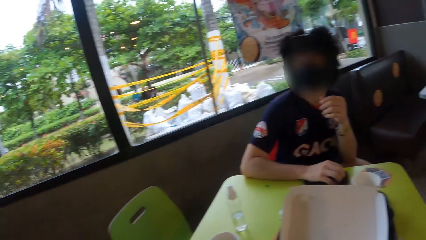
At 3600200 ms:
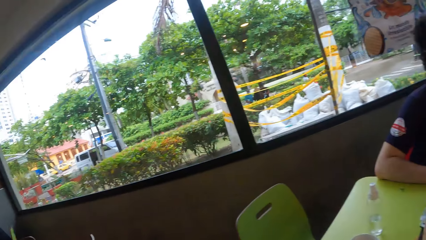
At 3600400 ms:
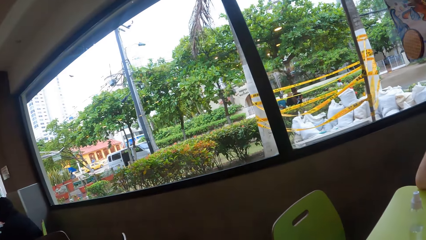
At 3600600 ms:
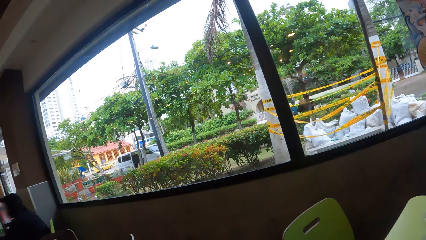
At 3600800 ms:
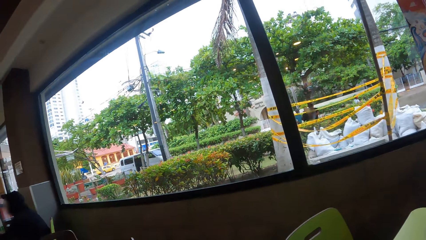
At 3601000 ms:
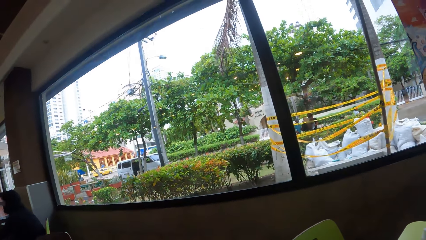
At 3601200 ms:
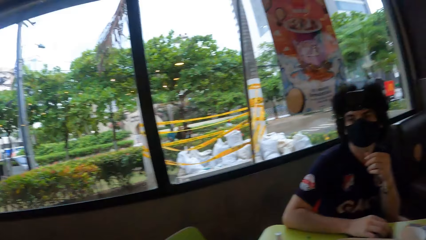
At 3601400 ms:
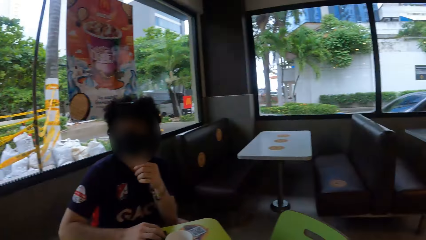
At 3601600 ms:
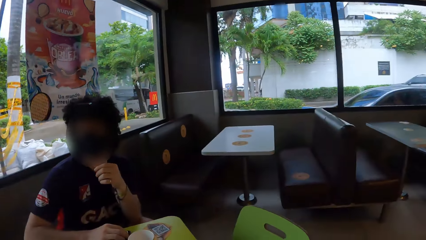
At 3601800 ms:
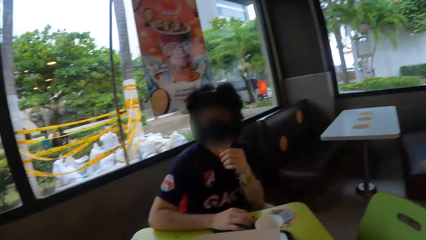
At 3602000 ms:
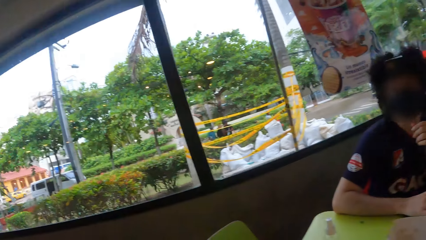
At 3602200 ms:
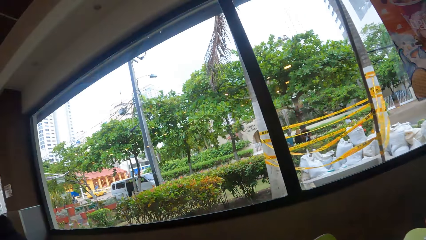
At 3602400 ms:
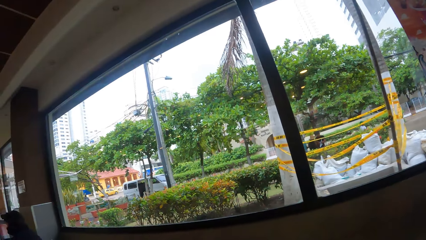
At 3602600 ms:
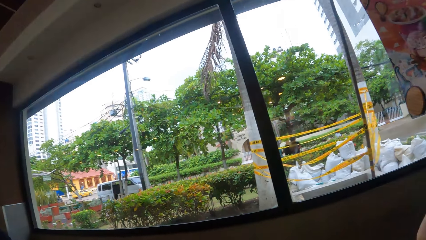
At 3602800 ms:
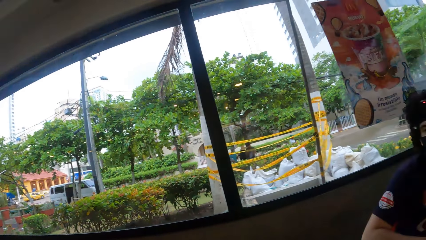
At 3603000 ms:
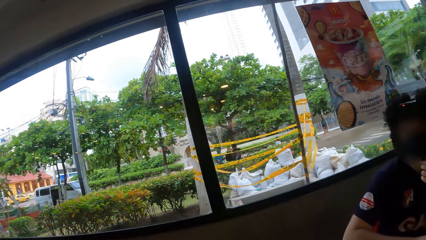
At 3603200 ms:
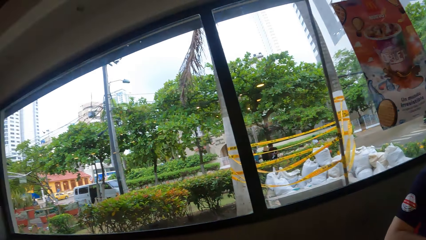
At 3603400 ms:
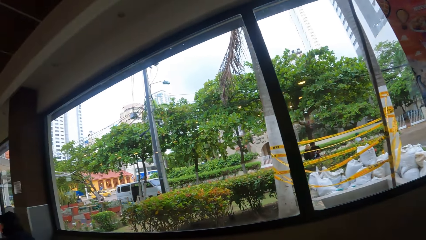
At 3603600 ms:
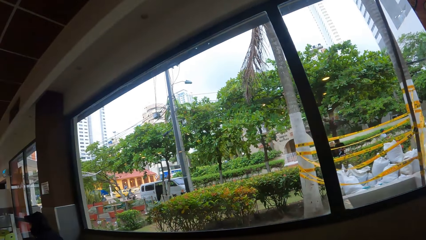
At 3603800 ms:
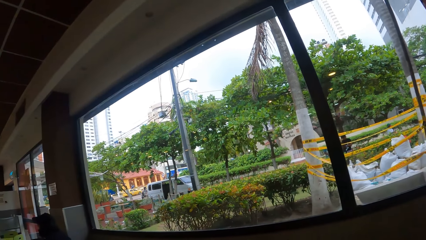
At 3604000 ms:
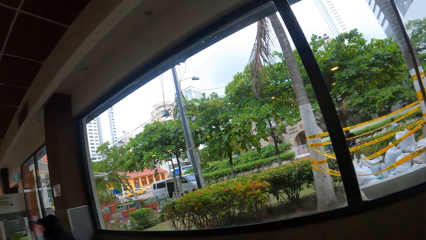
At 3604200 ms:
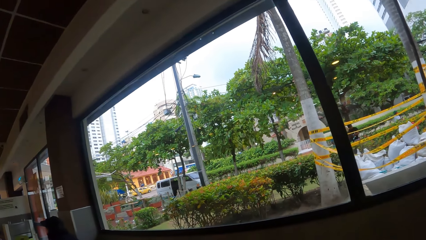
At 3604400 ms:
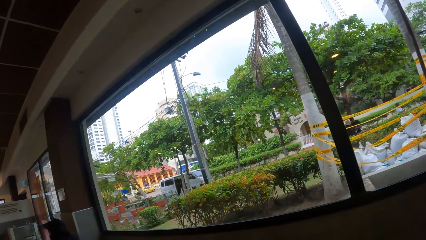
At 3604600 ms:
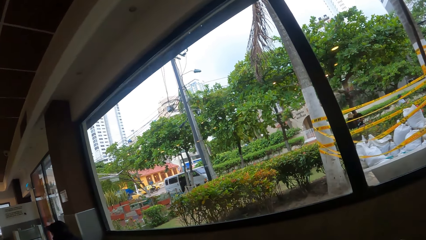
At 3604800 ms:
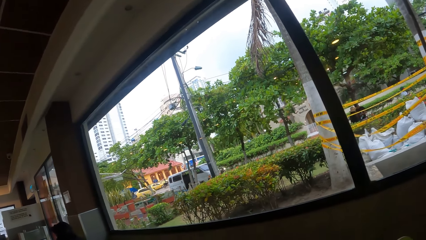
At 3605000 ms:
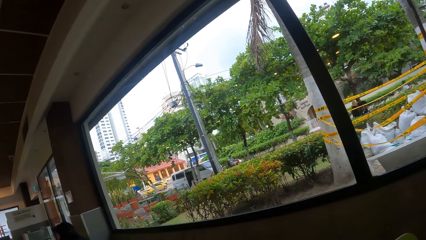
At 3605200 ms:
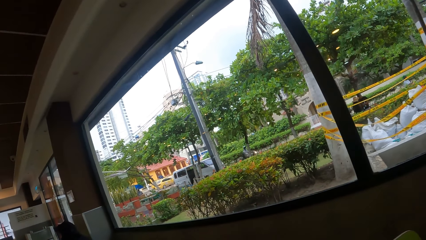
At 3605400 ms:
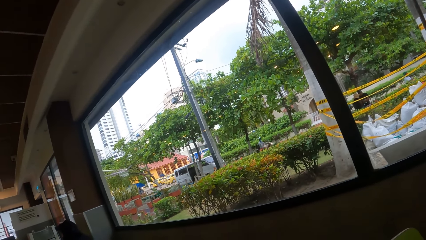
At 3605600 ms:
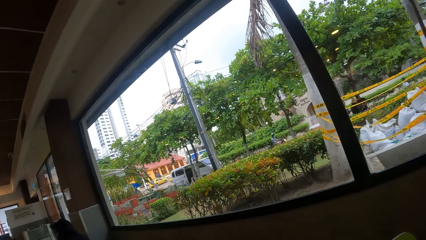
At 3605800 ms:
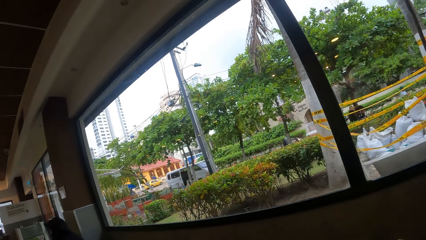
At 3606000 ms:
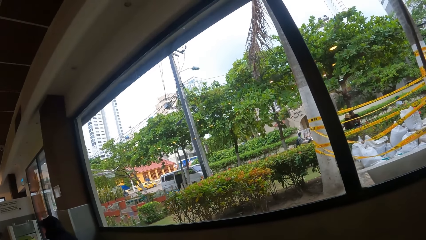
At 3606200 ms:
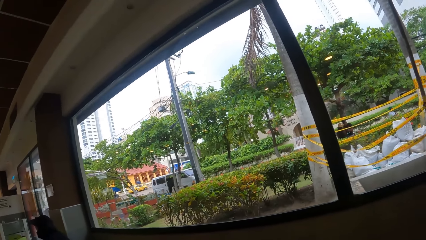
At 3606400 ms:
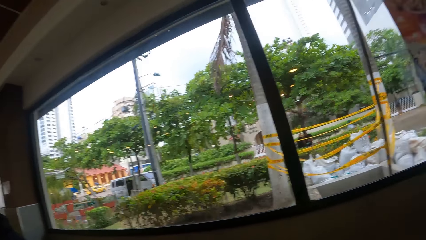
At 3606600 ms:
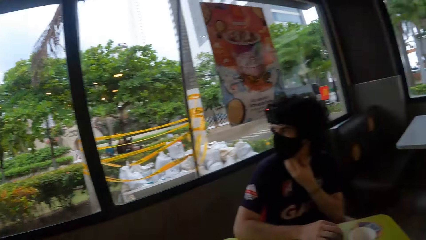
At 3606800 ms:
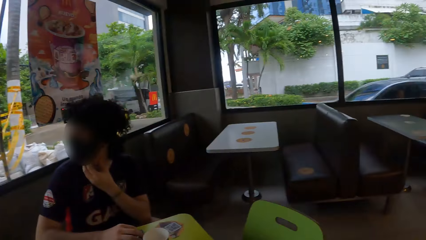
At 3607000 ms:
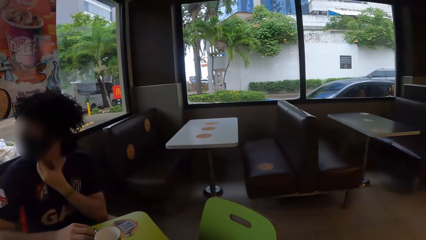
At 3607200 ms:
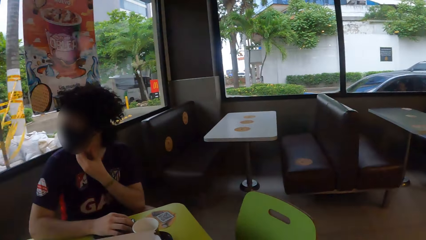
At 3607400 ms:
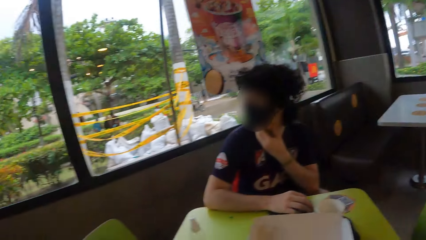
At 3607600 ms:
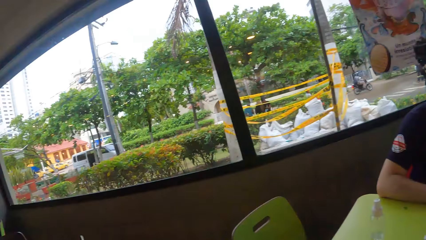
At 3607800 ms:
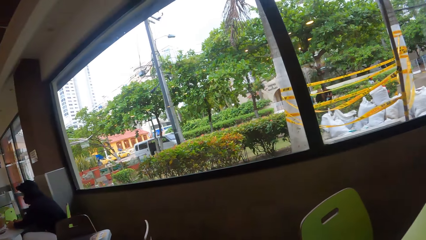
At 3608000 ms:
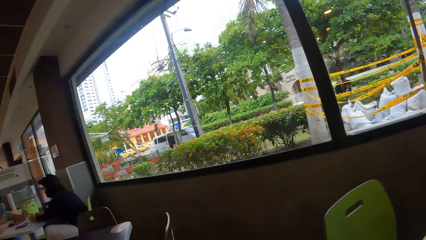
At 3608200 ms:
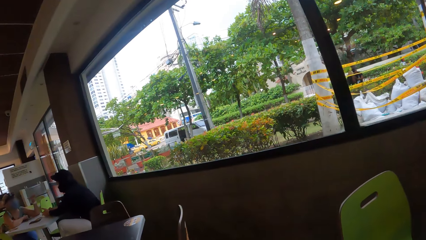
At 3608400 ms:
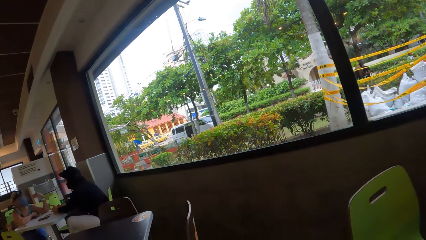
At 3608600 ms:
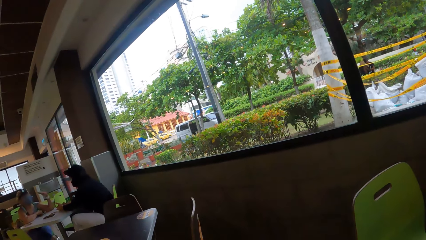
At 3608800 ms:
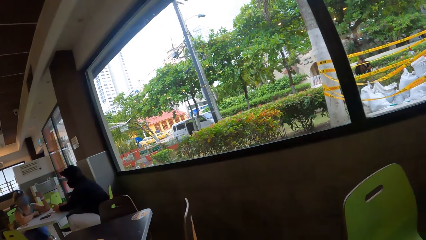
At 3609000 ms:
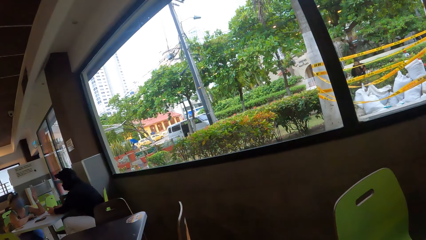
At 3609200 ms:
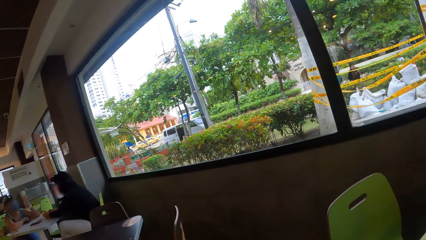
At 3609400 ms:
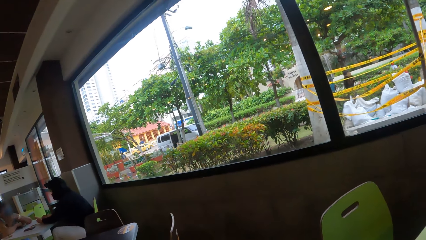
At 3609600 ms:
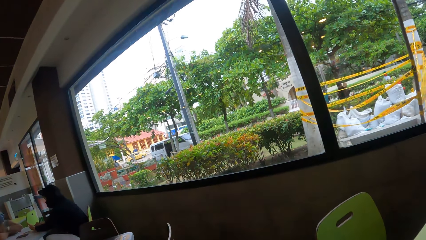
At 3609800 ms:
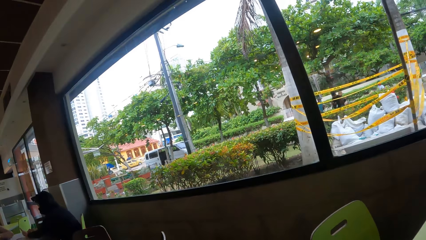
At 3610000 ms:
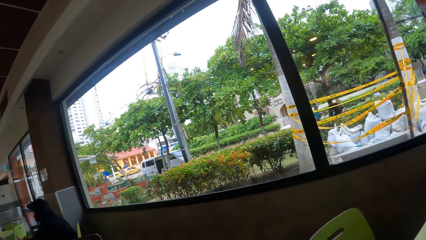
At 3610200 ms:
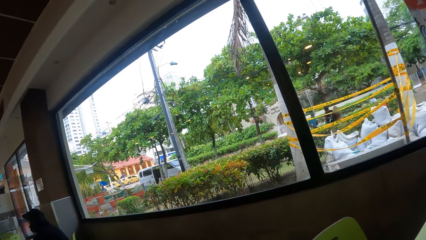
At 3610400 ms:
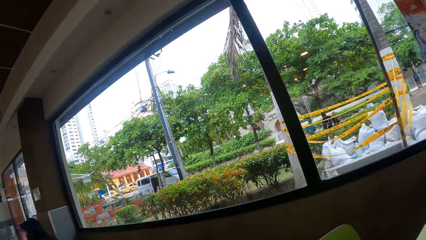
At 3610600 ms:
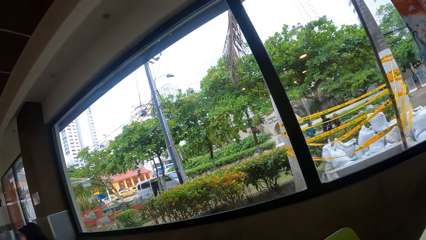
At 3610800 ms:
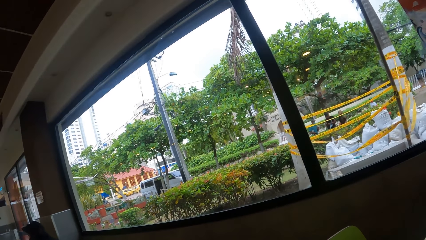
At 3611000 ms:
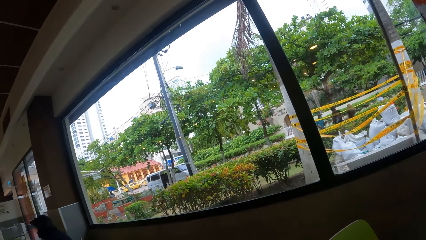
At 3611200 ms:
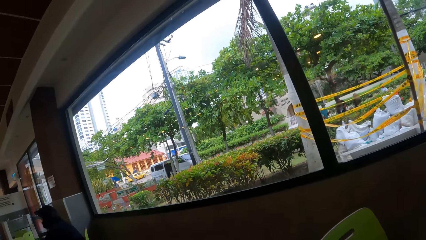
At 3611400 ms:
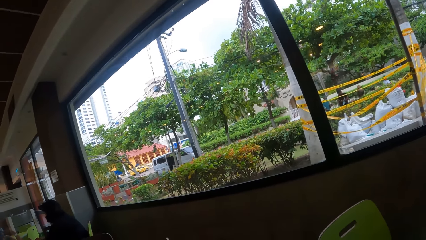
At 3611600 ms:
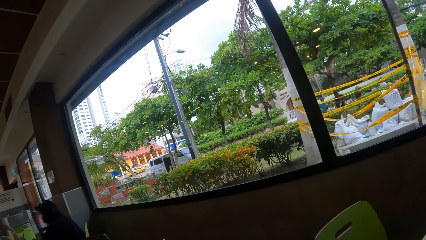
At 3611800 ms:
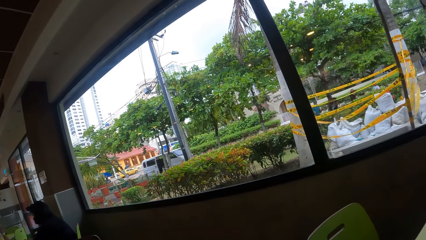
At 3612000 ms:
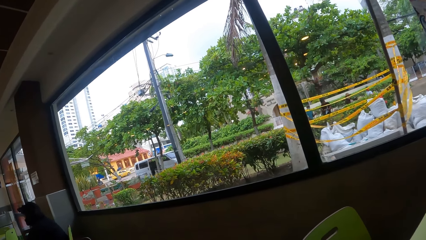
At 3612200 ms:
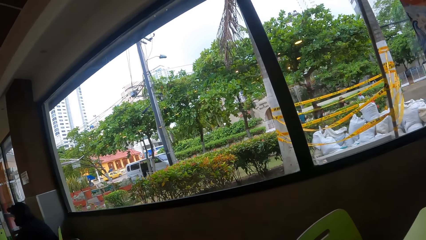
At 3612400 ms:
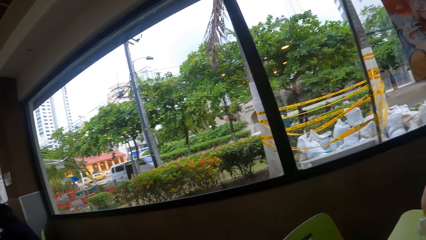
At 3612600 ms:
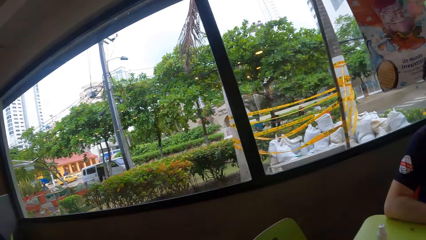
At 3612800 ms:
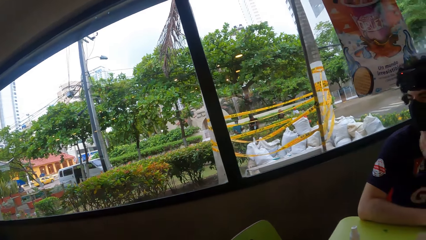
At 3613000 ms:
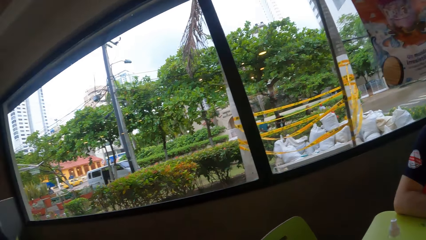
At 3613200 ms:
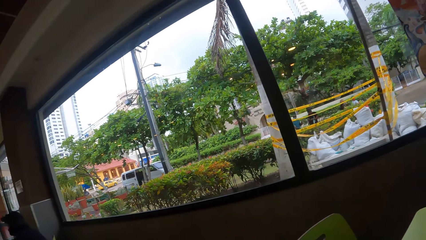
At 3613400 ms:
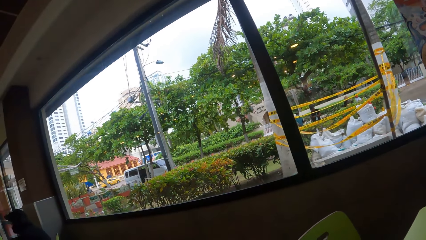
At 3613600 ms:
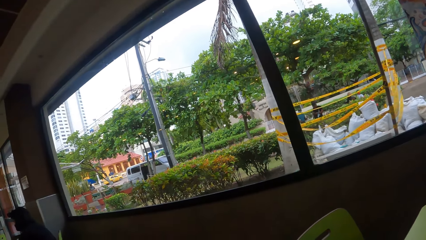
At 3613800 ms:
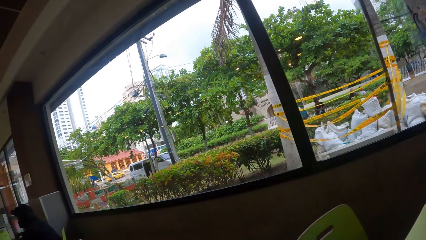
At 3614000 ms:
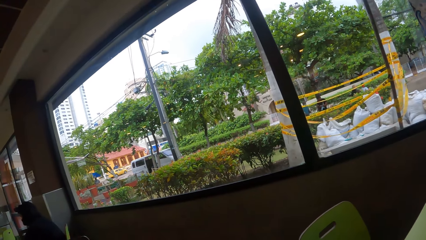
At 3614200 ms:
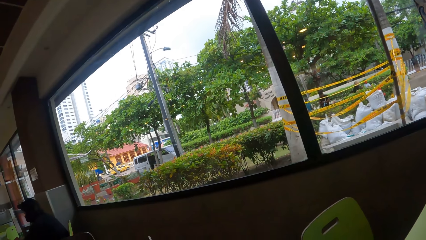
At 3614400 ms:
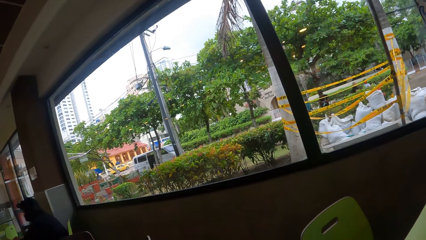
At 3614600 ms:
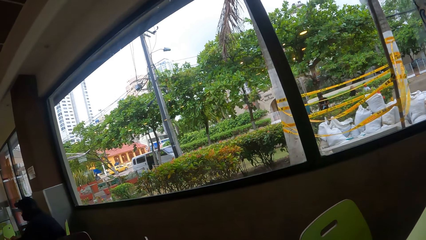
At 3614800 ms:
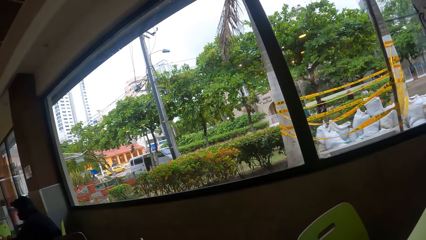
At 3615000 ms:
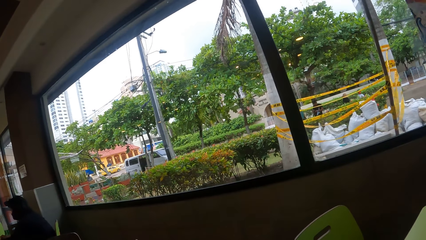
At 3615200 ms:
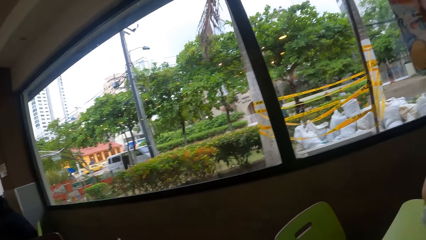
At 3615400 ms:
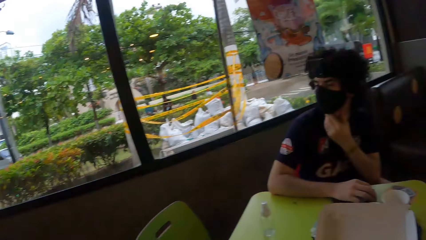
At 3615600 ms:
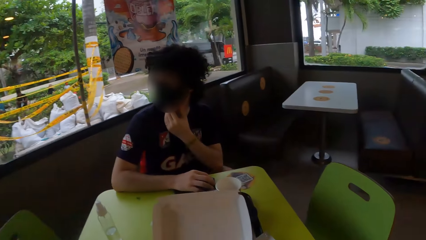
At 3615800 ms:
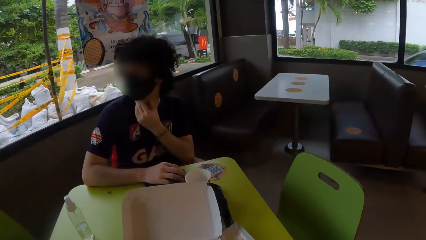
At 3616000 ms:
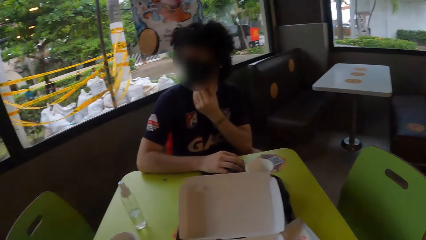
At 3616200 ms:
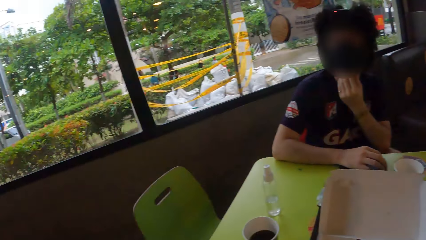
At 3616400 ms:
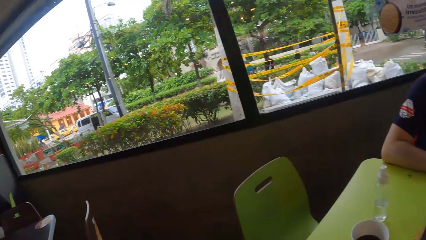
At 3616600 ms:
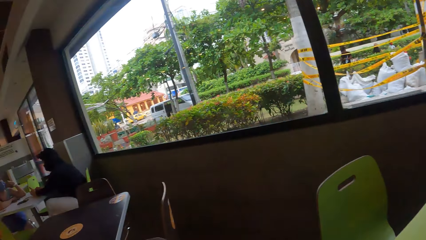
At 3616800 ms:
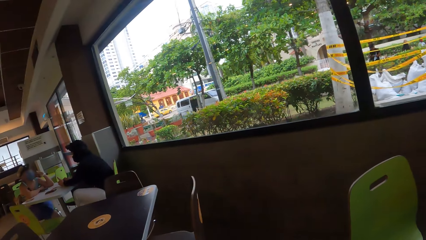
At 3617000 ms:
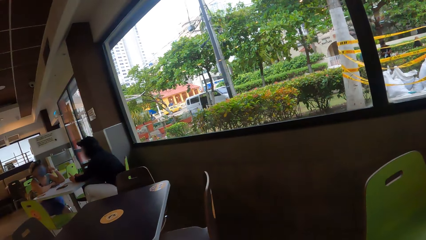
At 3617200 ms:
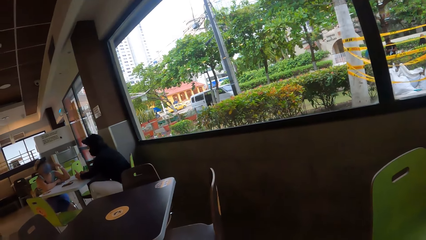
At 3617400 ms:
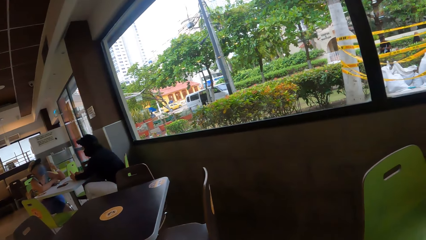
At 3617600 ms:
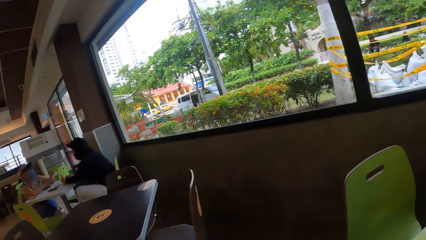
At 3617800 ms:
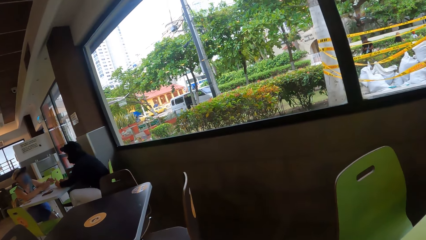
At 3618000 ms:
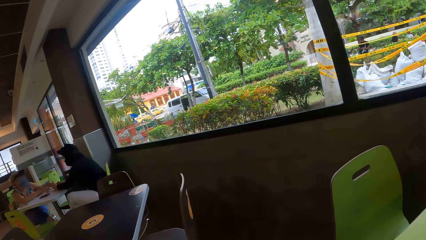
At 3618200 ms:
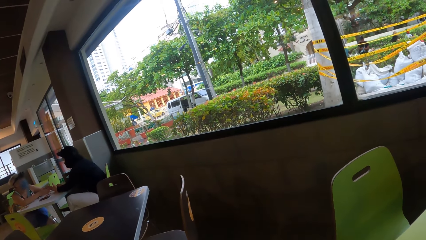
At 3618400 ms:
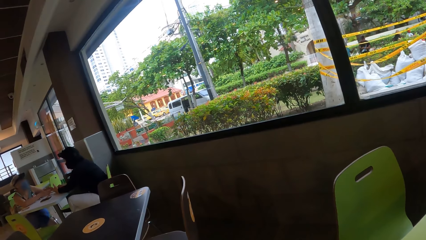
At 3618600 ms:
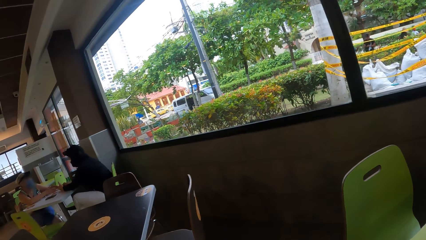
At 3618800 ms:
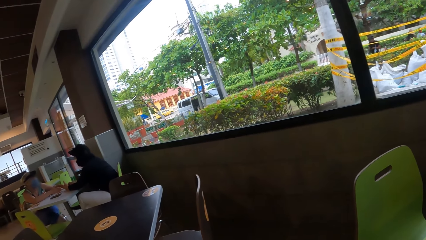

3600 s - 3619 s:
The camera wearer looks around the window. They look around a person. The person touches the chin. The camera wearer looks around the window. They look around the person. They look around the window.
